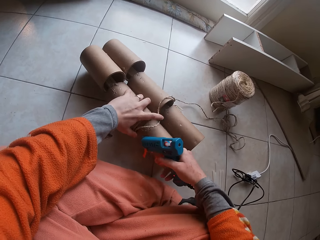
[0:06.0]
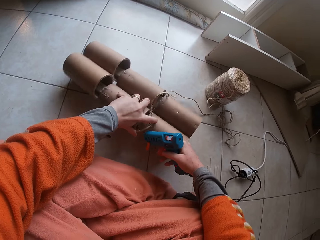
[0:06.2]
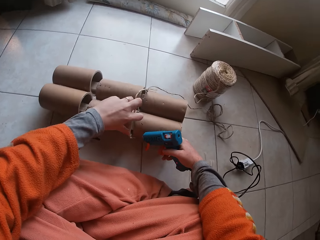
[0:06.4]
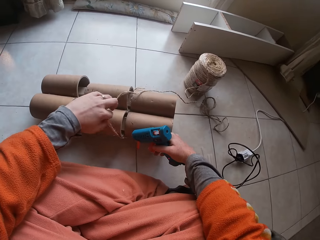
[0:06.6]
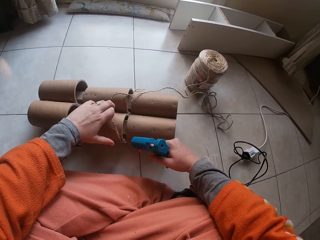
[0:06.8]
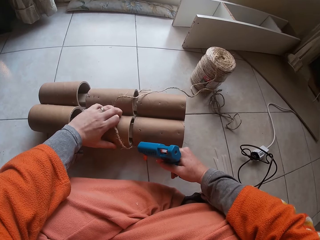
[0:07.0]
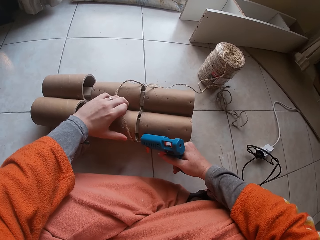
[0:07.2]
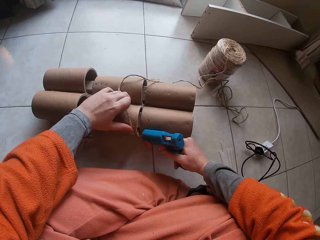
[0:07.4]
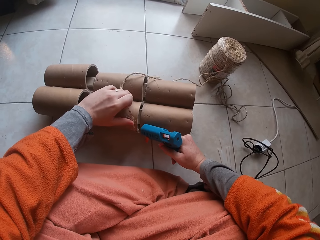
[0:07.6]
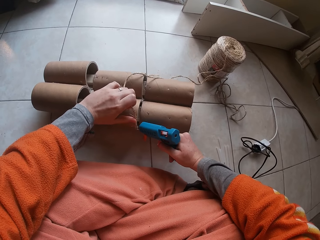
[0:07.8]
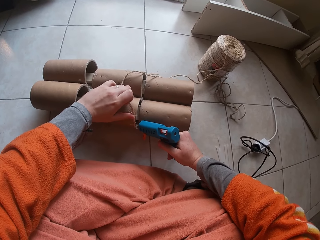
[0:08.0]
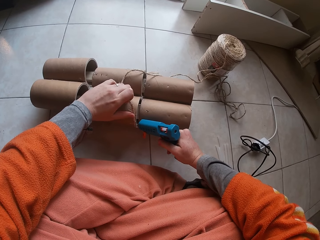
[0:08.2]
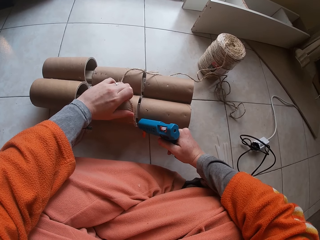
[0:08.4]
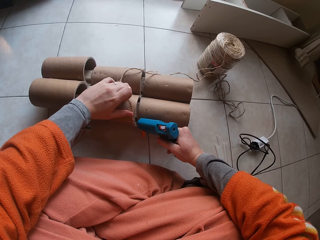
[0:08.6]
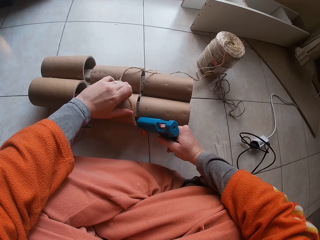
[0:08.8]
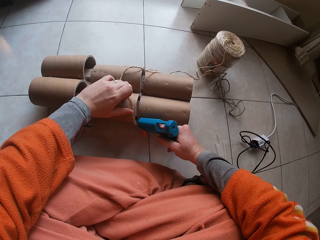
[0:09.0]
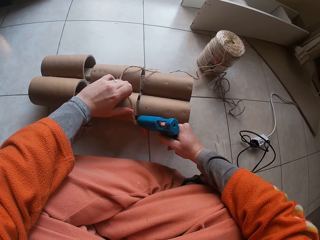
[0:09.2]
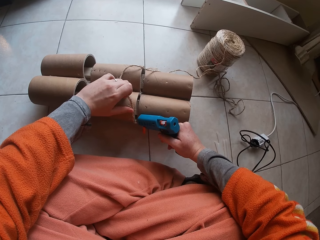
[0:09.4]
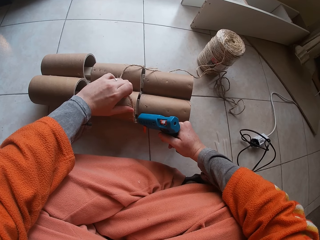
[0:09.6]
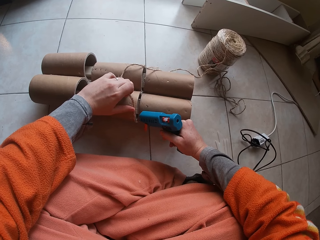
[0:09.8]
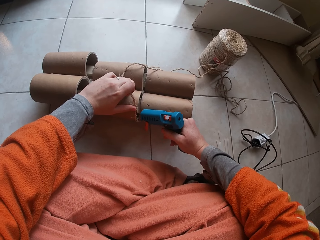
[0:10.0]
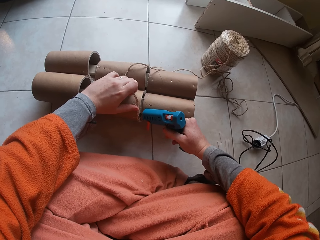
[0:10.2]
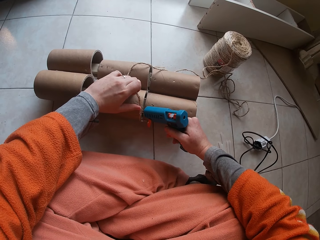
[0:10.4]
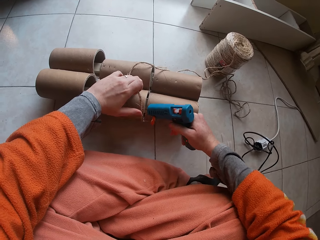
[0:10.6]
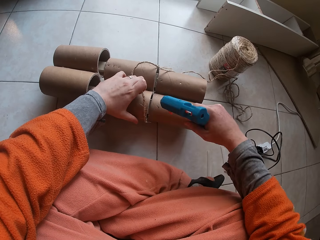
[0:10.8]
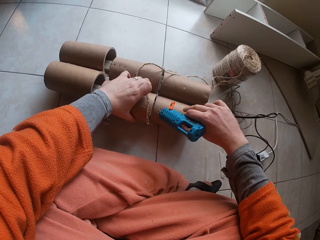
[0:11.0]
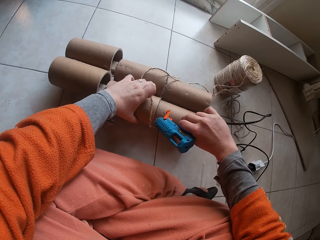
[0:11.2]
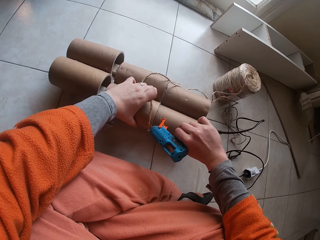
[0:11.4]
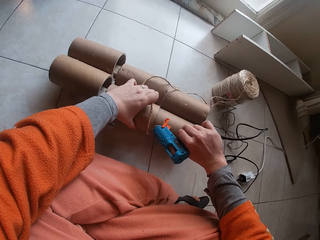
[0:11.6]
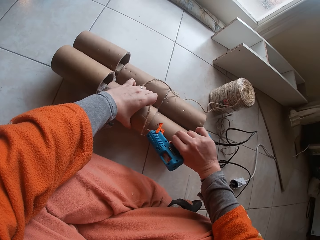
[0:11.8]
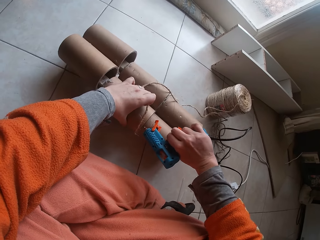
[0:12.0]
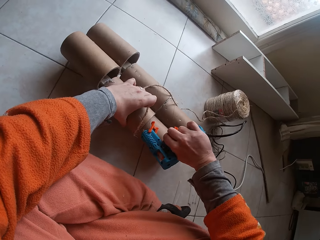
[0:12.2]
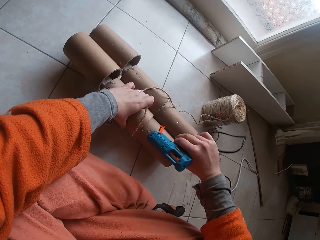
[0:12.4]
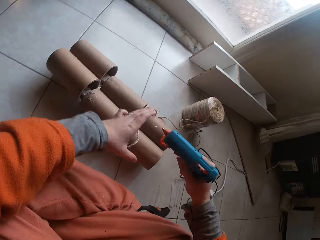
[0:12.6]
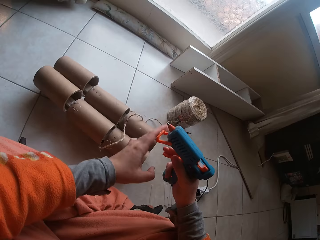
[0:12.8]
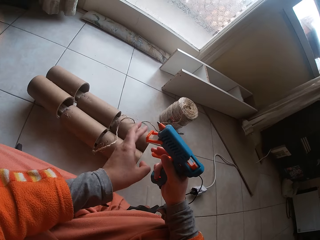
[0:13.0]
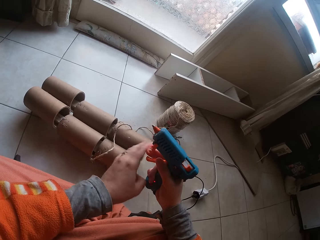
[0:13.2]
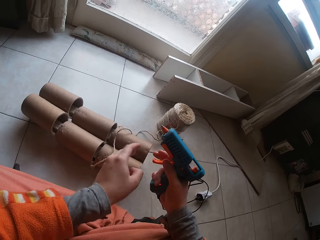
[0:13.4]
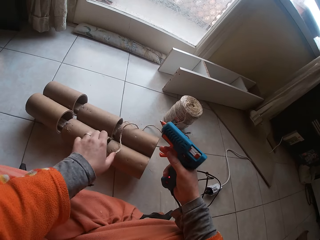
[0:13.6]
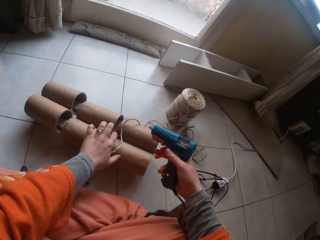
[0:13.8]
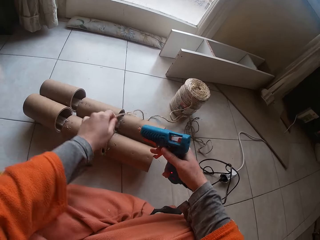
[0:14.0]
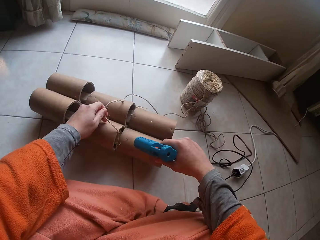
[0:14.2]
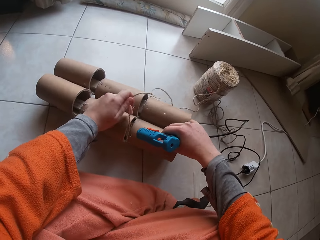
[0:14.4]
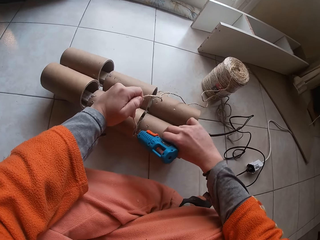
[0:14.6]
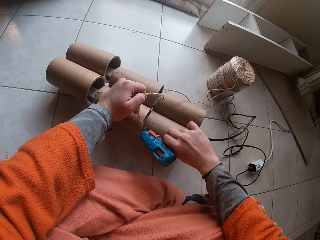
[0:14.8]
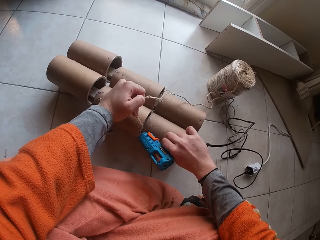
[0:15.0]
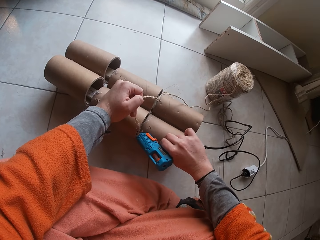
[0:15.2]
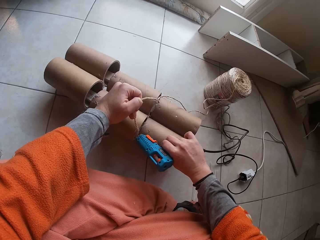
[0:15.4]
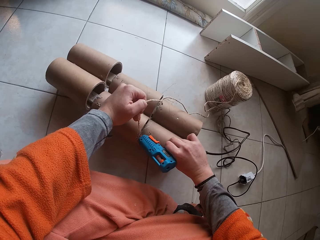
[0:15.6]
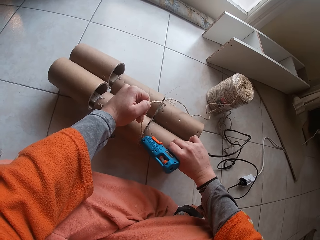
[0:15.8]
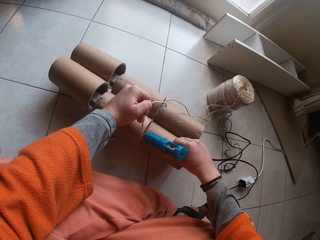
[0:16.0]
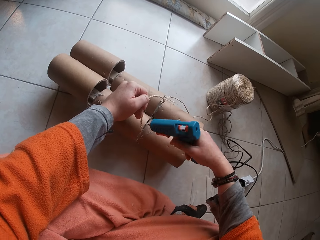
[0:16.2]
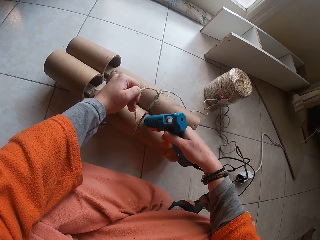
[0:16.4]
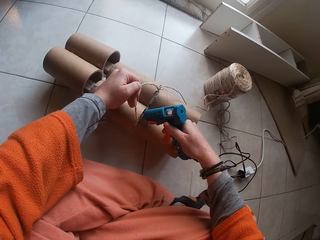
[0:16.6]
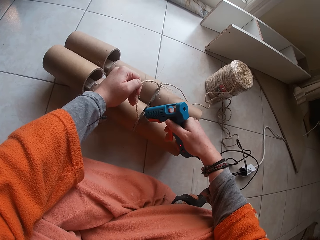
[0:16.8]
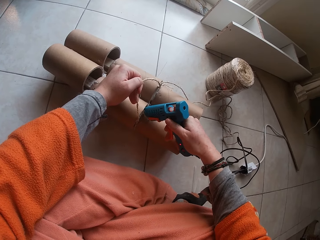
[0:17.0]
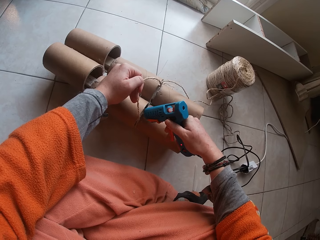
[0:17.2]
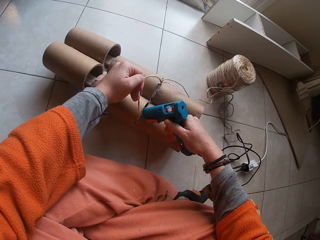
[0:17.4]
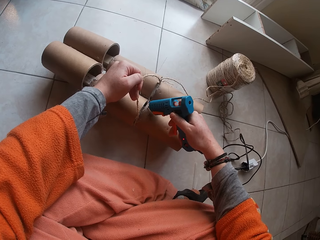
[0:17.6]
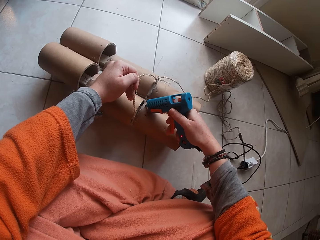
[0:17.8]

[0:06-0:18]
The camera wearer holds a garden cord attached to the paper core with his left hand. He glues the garden cord in his left hand to the paper core with the glue gun in his right hand. He turns the glue gun. He pushes the stand on the glue gun with his left hand. He picks up the rope. He glues the garden cord in his left hand to the paper core with the glue gun in his right hand.

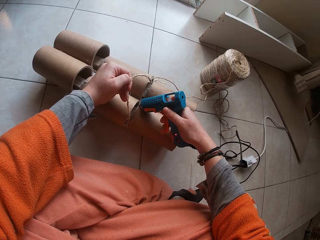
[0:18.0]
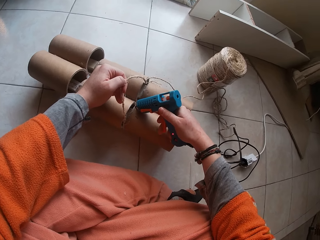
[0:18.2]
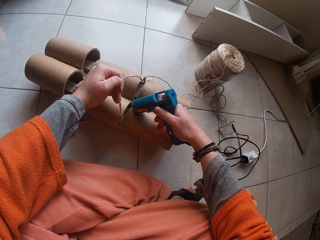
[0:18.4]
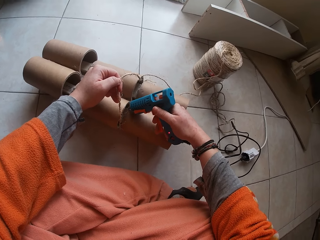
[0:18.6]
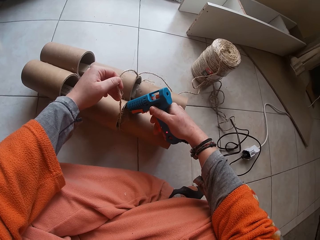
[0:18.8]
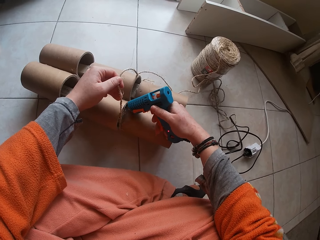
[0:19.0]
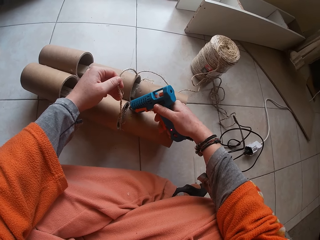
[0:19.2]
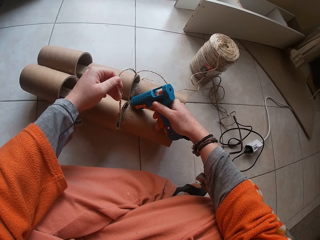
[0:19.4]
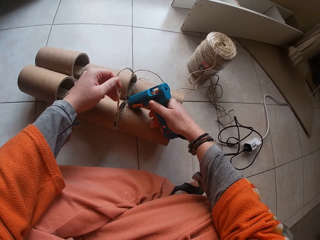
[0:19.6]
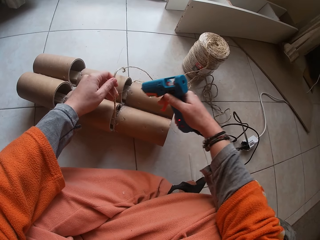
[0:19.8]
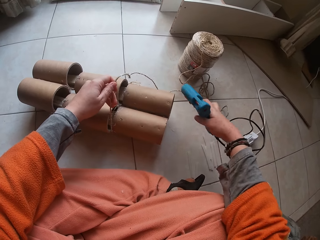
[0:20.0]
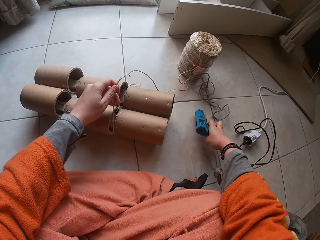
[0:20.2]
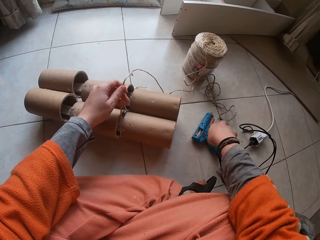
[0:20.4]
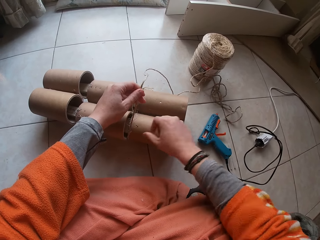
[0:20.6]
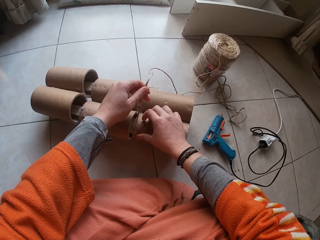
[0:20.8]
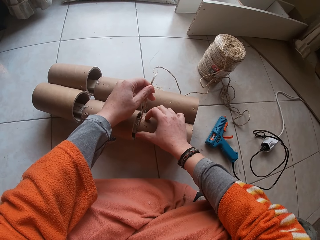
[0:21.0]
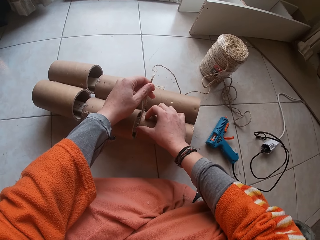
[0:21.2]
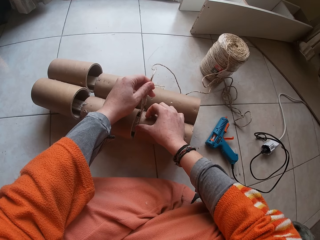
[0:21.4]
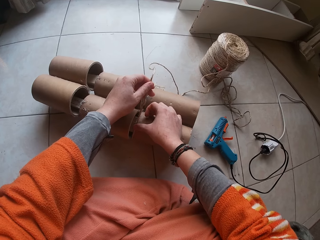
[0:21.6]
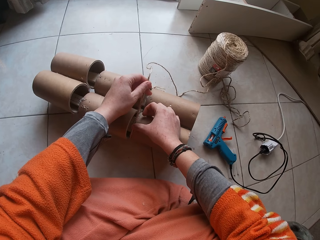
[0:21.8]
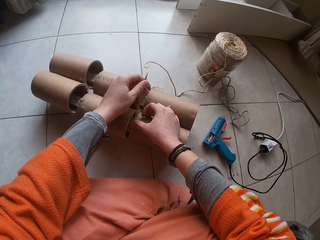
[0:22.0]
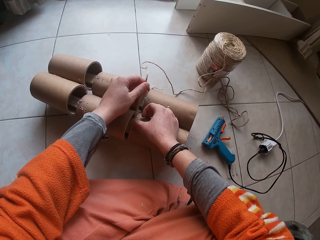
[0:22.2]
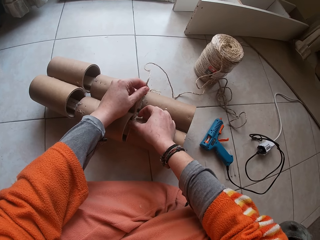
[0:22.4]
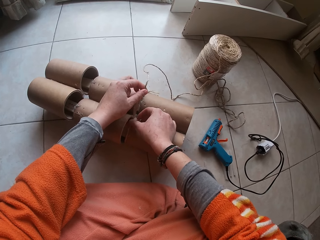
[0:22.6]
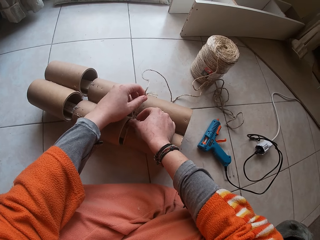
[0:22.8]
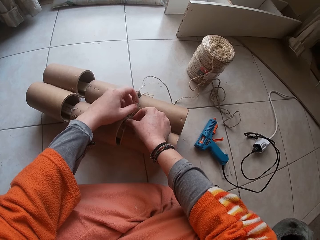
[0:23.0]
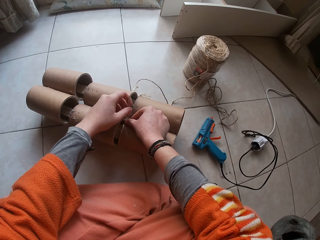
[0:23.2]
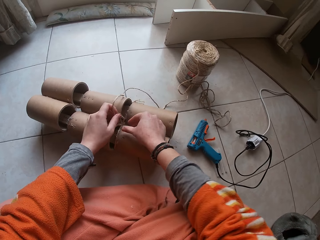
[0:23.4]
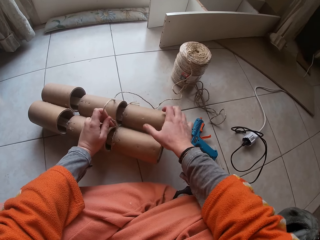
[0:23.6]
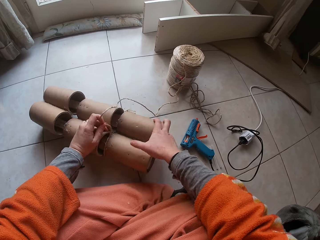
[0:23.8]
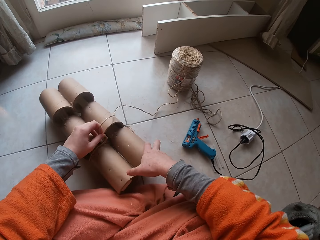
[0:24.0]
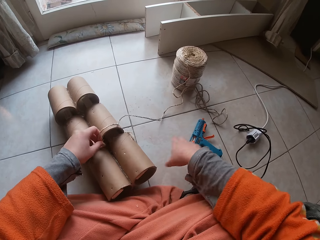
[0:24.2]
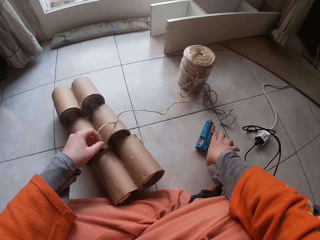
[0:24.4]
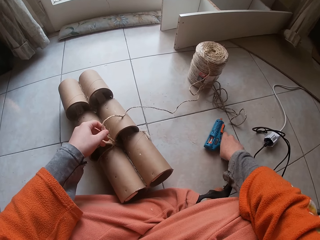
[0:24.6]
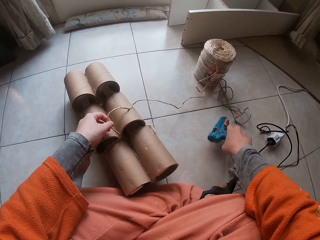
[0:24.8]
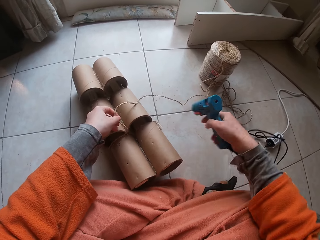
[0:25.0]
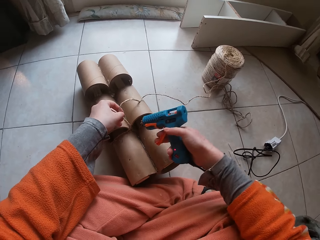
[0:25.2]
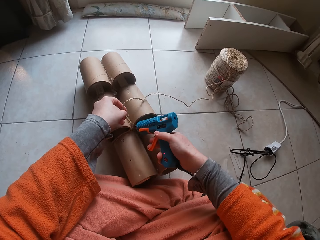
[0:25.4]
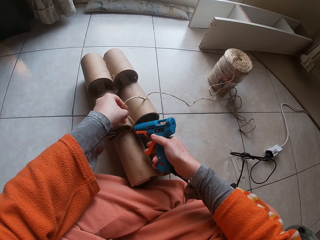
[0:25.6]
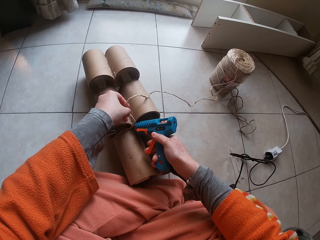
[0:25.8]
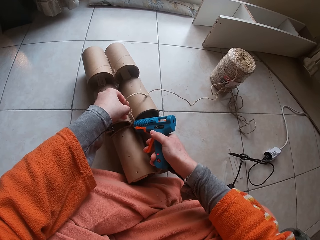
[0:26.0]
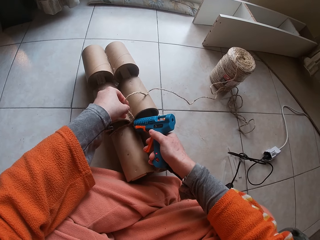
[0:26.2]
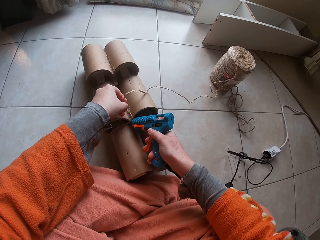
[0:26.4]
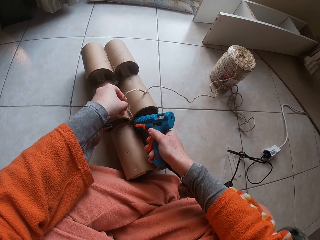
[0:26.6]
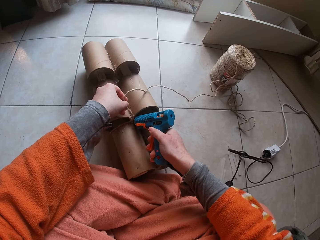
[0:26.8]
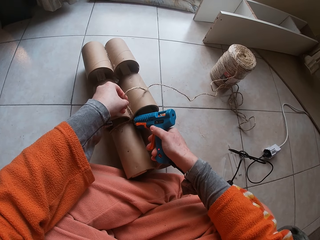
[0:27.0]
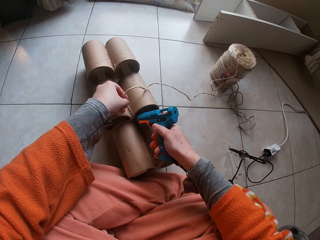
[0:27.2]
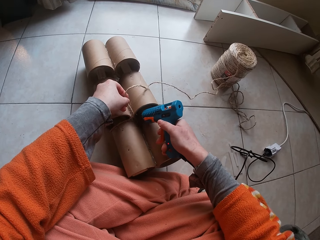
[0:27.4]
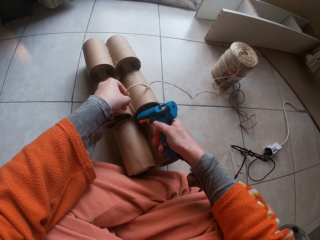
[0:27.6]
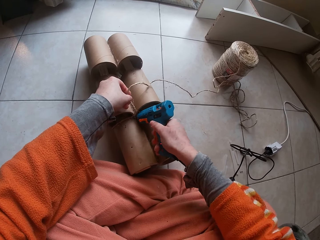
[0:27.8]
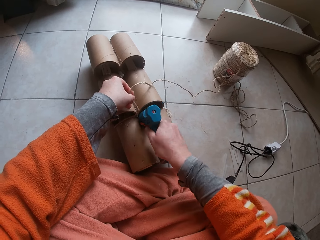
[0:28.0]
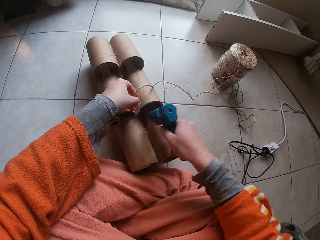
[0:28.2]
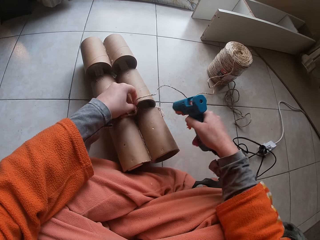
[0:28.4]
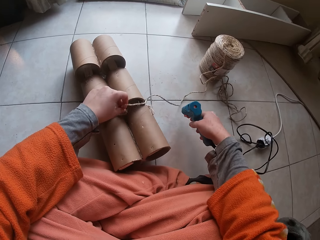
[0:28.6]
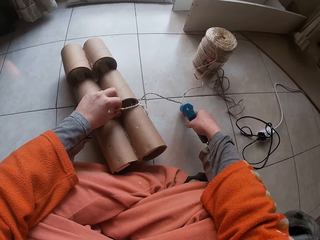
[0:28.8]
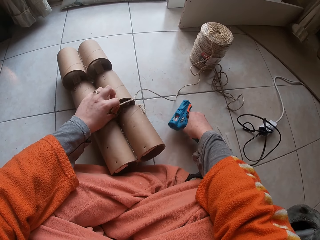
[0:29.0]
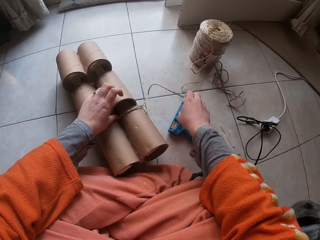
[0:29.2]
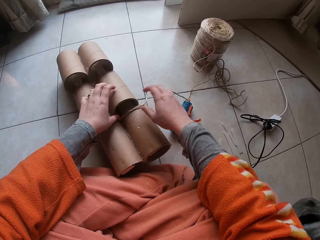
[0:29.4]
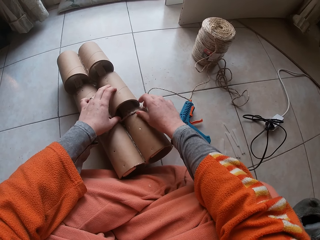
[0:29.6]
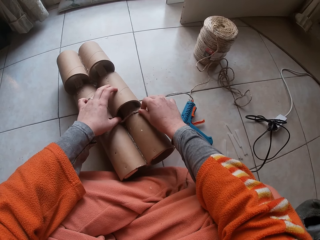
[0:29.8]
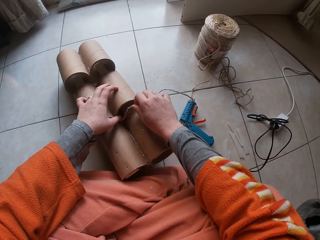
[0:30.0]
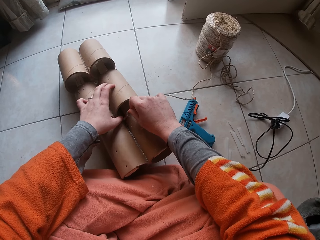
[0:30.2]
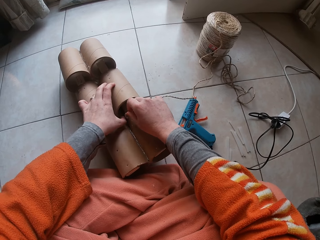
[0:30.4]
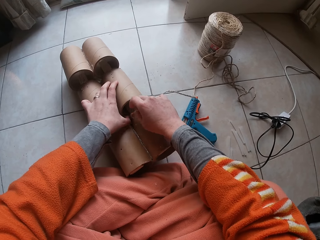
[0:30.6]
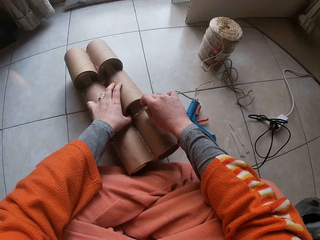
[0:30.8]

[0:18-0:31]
The camera wearer drops the glue gun on the ground with his right hand. He fastens the garden cord to the paper core with both hands. He moves the craft. He picks the glue gun from the ground with his right hand. He glues the garden cord in his left hand to the paper core with the glue gun in his right hand. He puts the rope on the craft. He drops the glue gun on the ground with his right hand.
